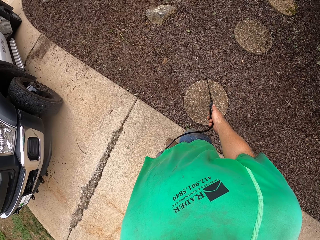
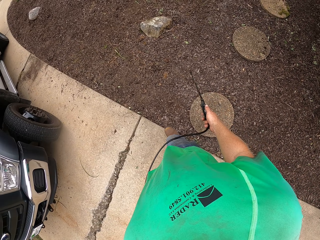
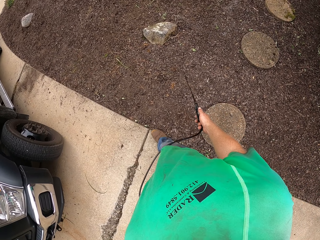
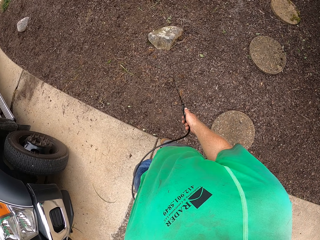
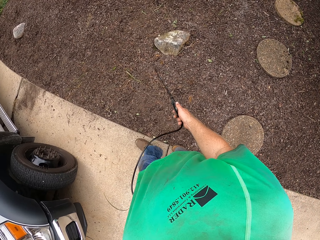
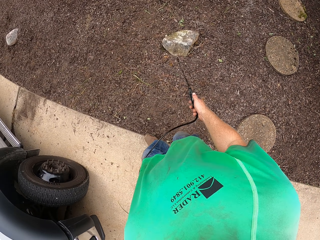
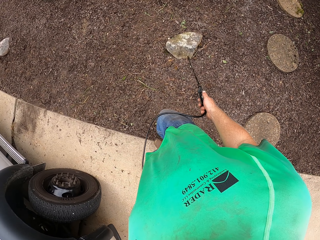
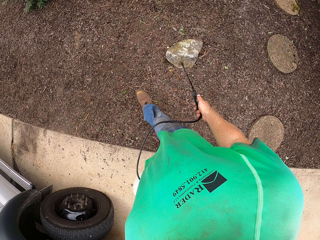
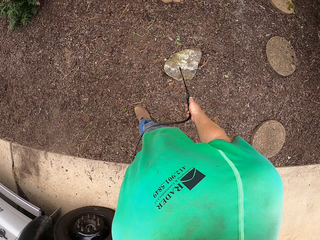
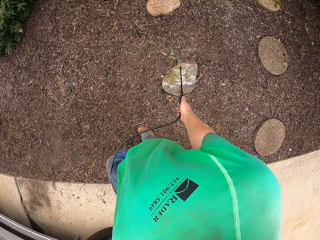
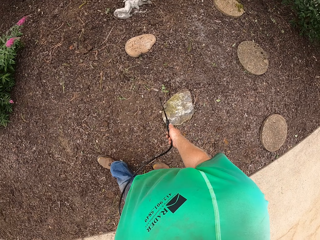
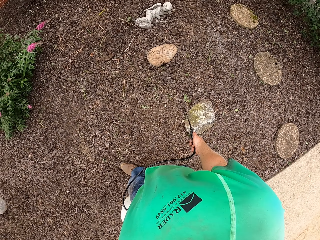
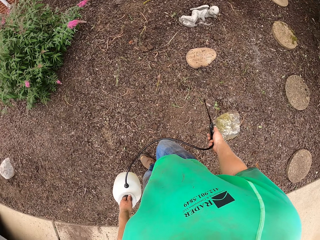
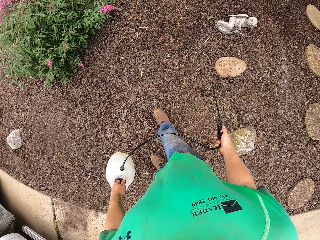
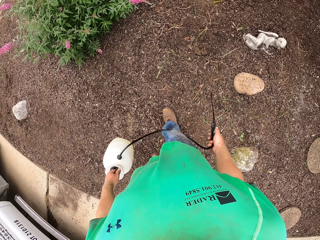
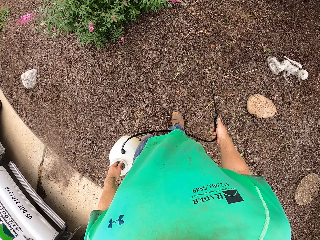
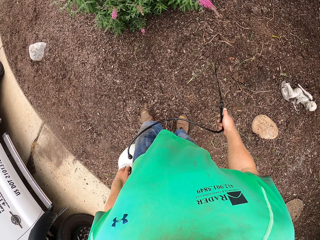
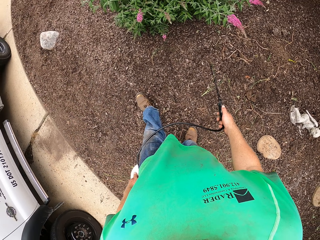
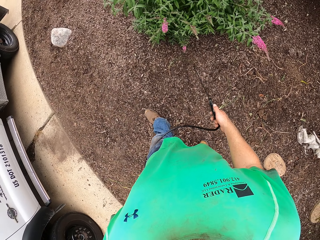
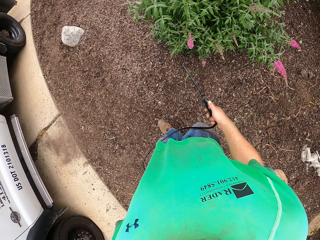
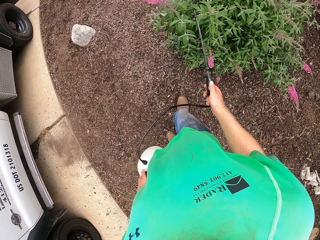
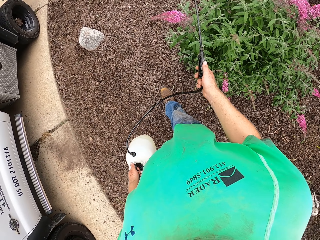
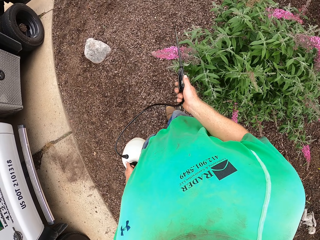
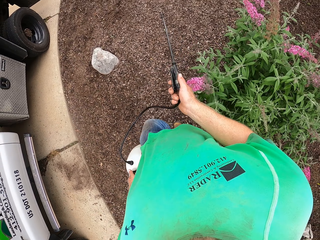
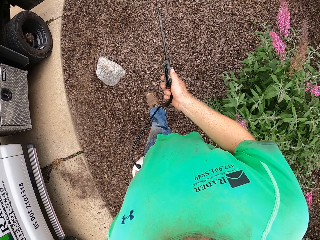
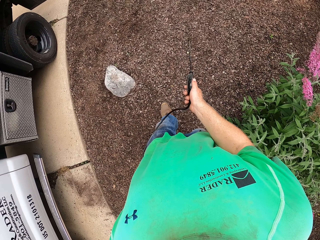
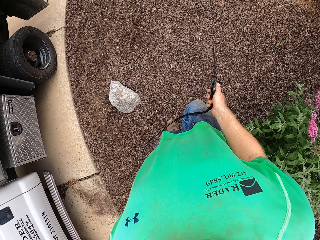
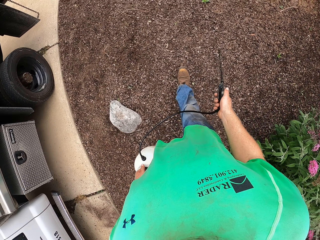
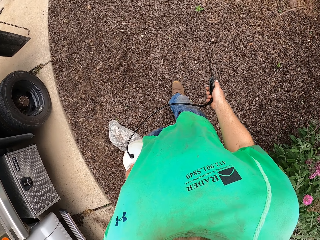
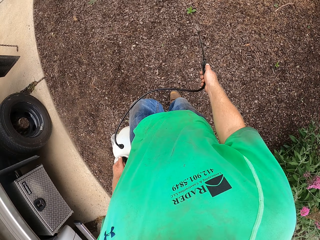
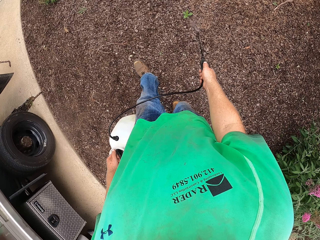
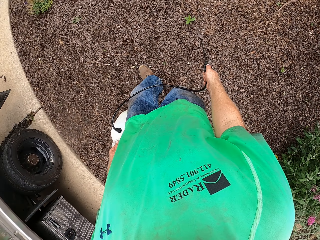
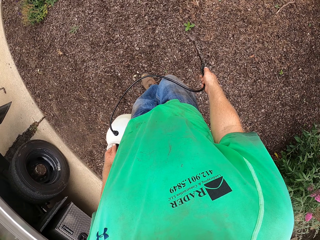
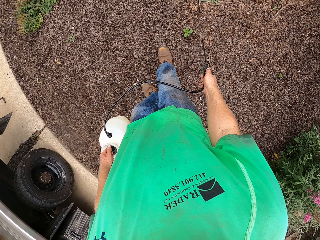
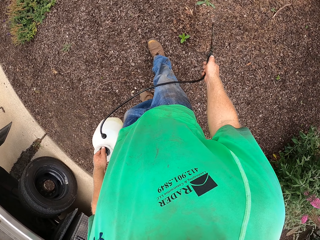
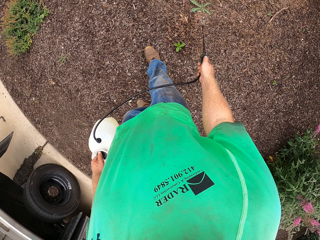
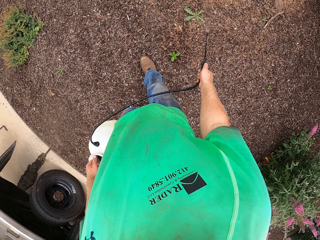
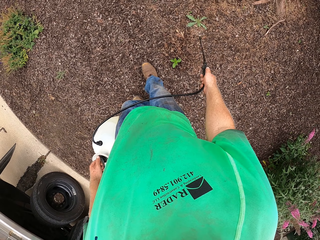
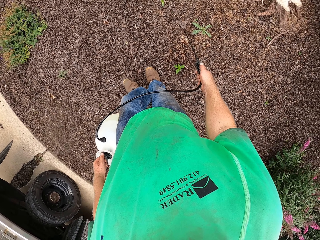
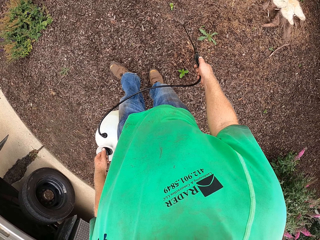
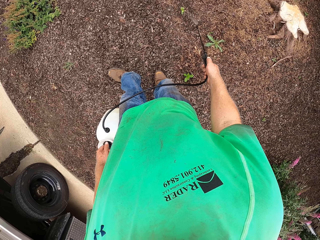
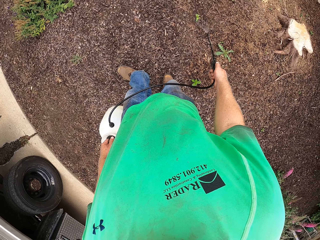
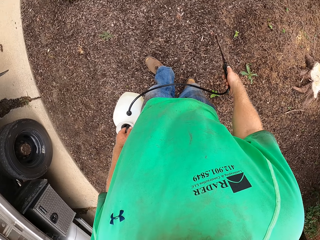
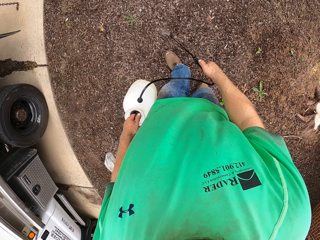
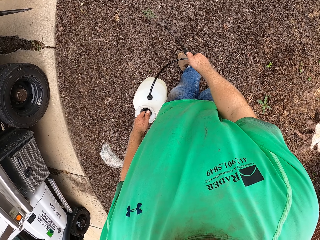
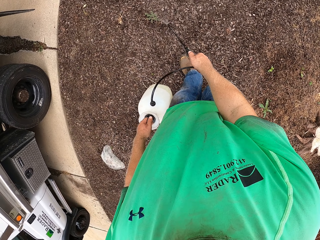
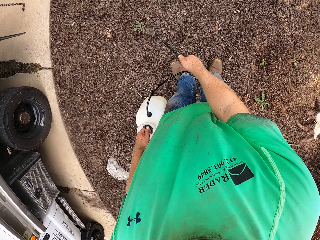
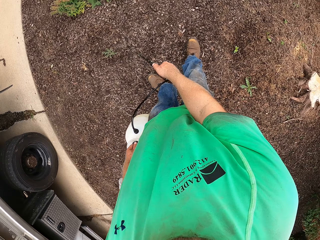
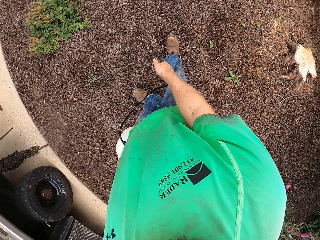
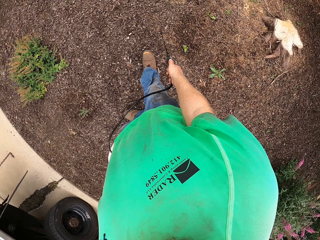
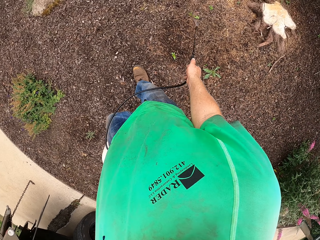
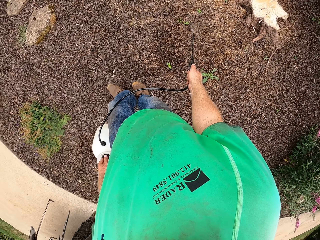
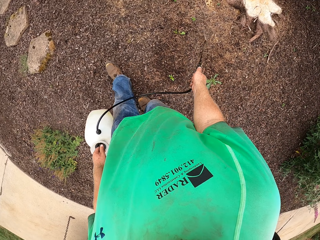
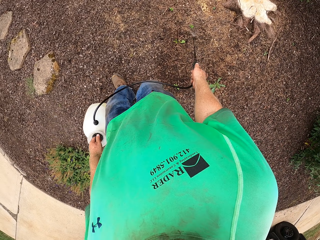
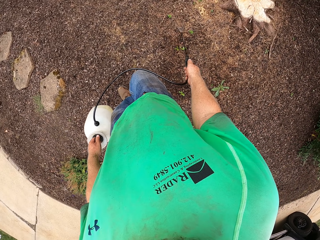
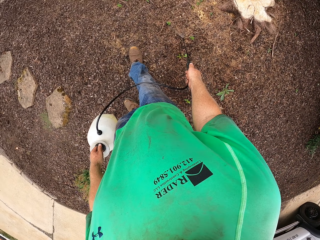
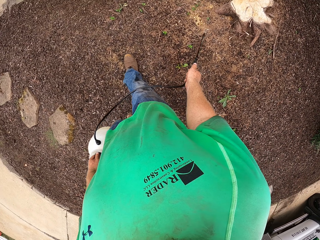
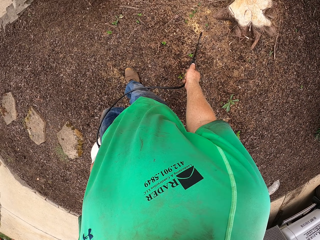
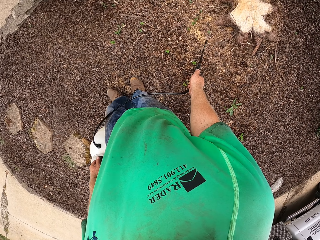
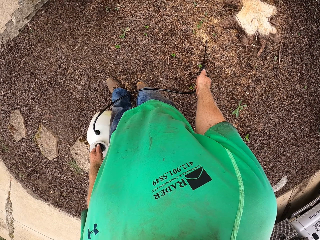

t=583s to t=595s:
The camera wearer waters the plant with a hose pipe.

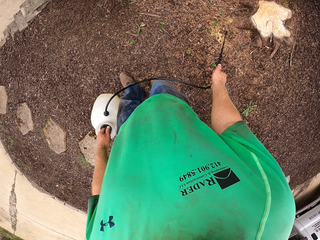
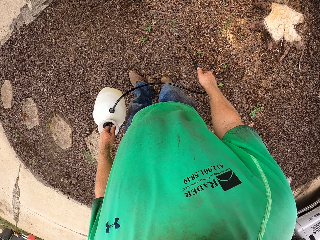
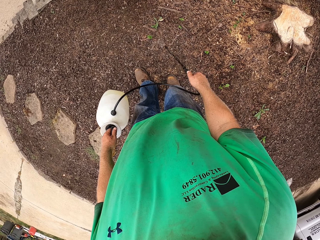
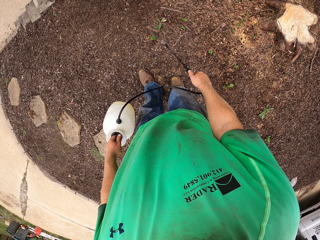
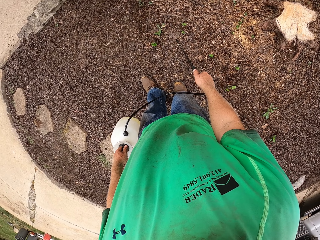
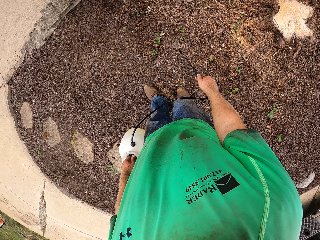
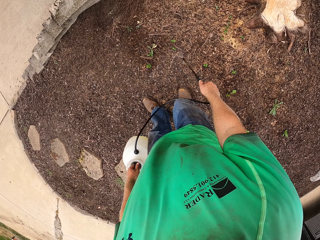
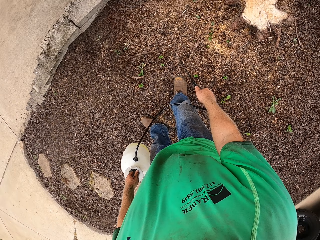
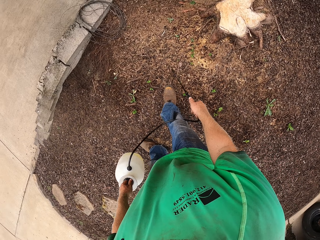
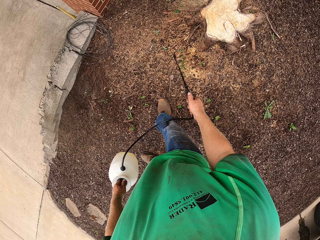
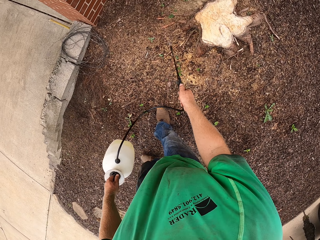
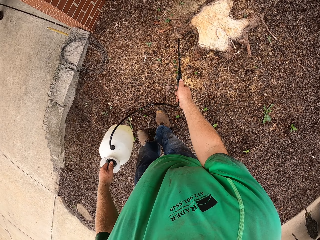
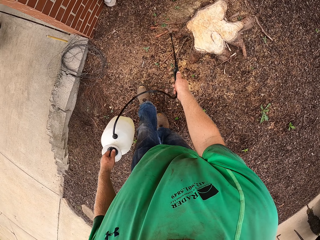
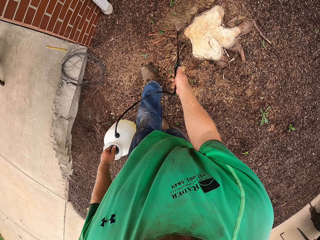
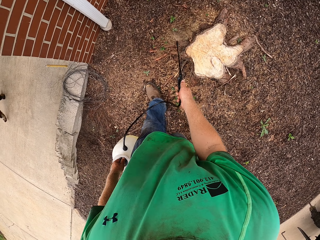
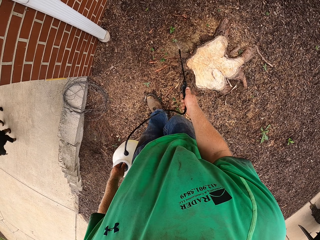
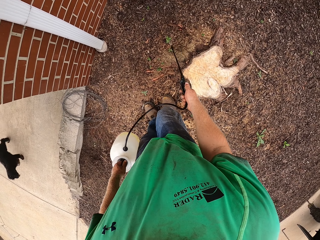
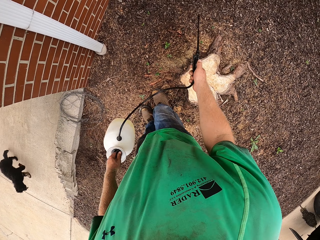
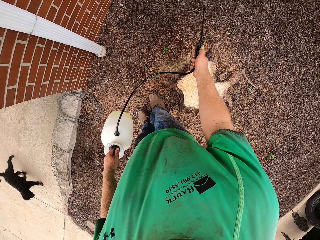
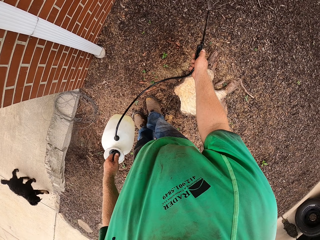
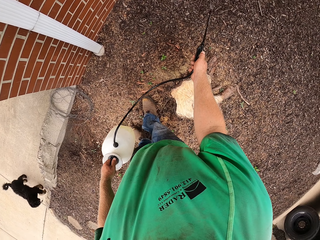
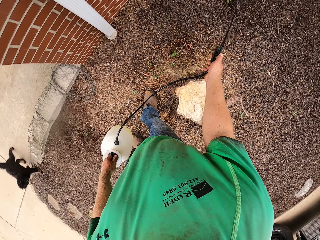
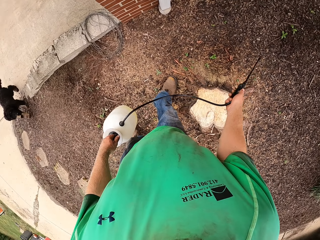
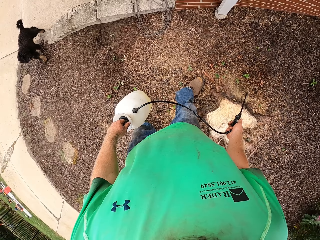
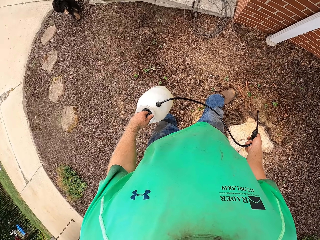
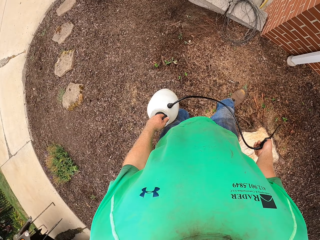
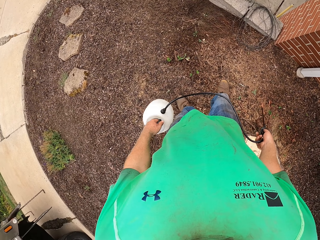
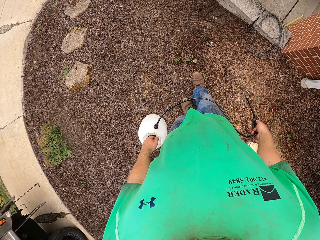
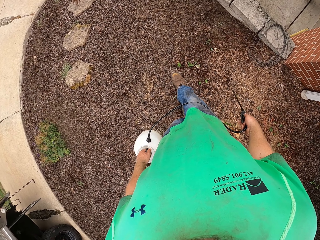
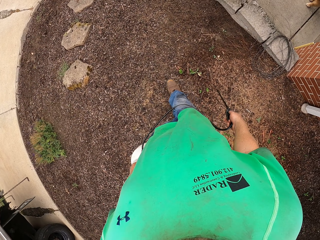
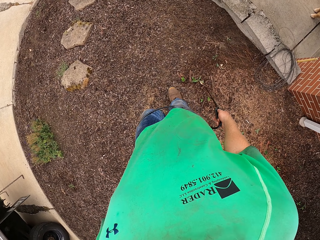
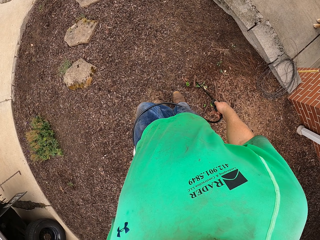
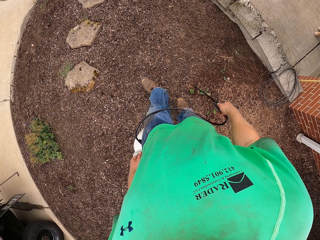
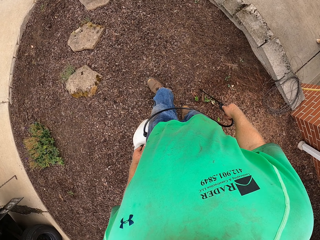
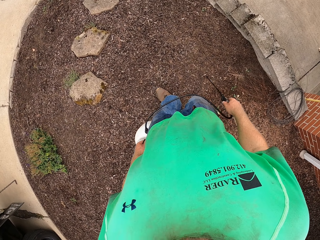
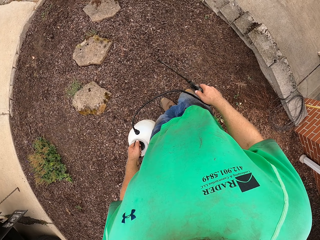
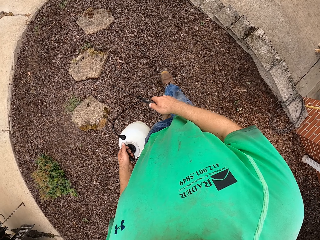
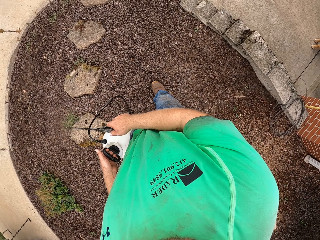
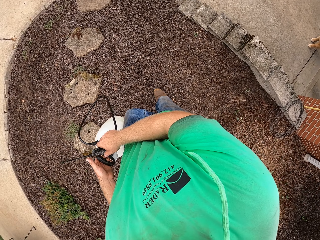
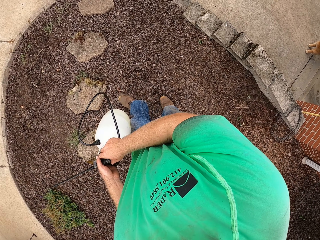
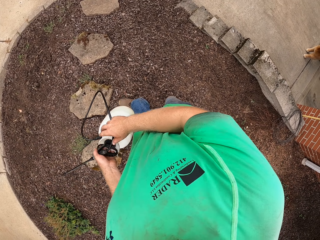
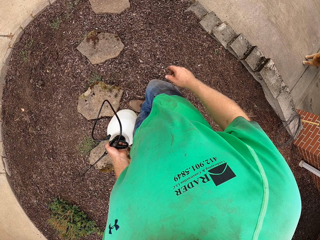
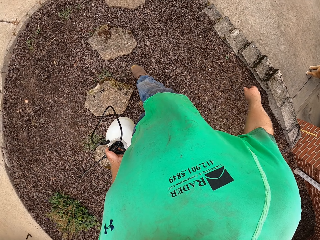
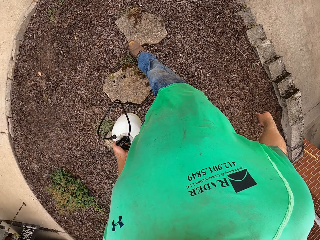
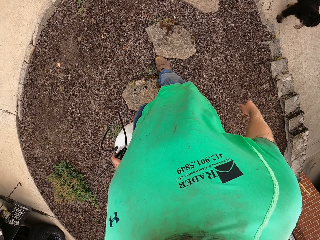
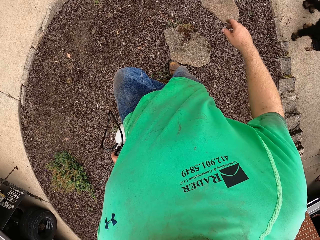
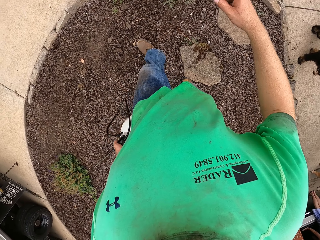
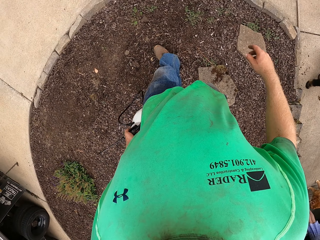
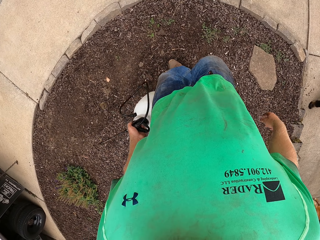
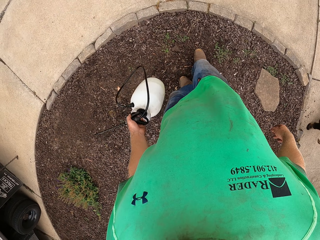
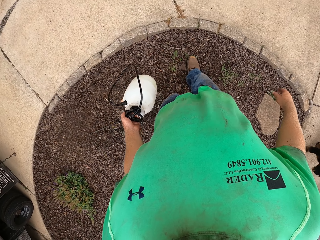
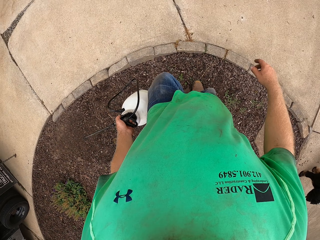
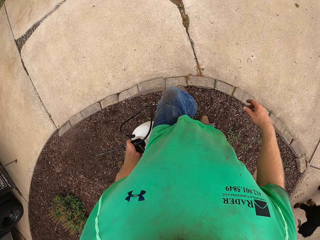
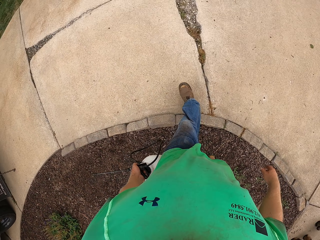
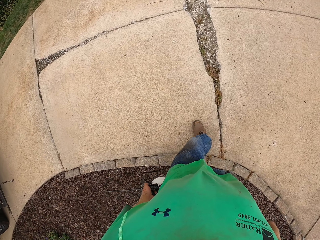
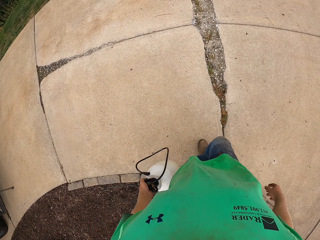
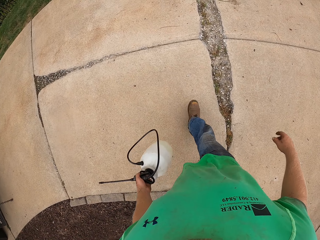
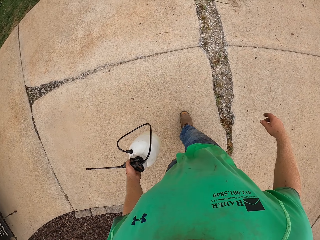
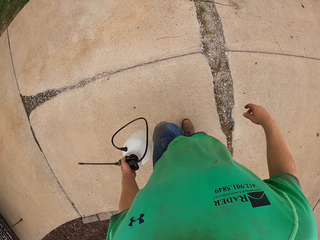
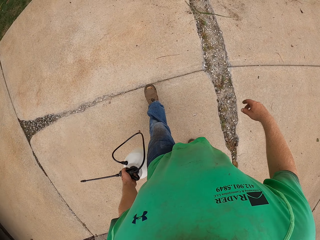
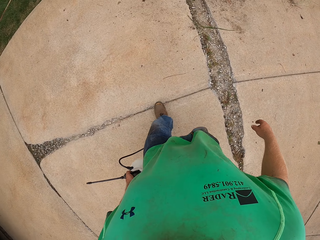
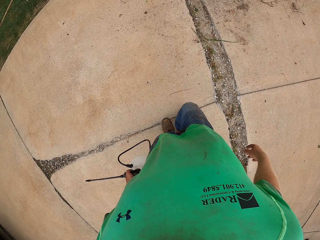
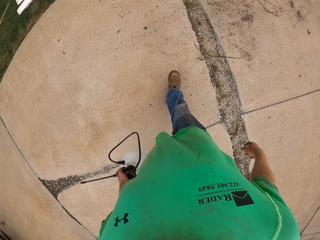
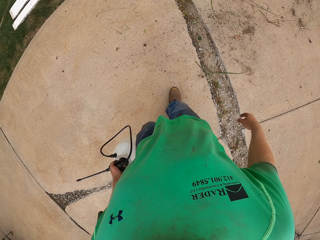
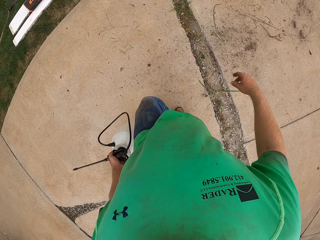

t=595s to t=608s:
The camera wearer passes the hose pipe to the other hand. They walk outside the premises.
